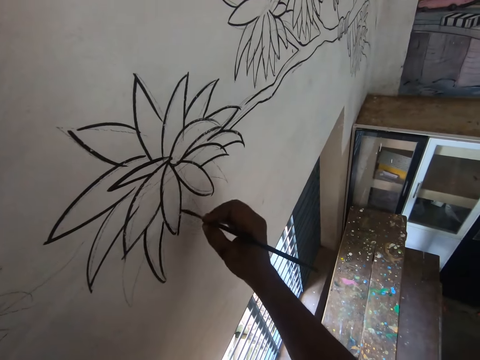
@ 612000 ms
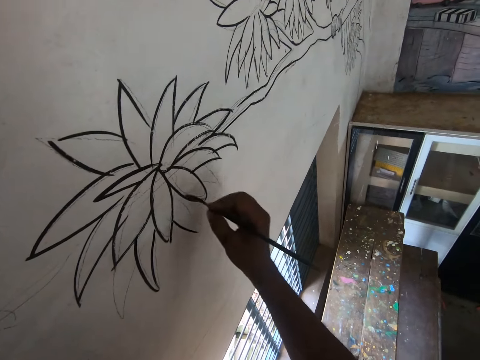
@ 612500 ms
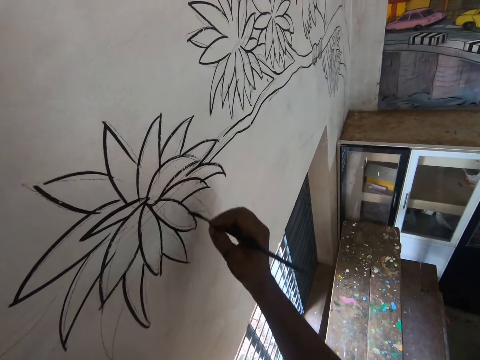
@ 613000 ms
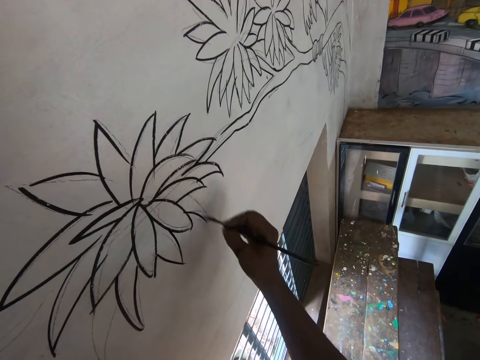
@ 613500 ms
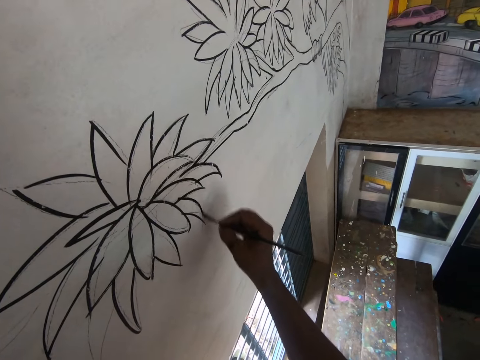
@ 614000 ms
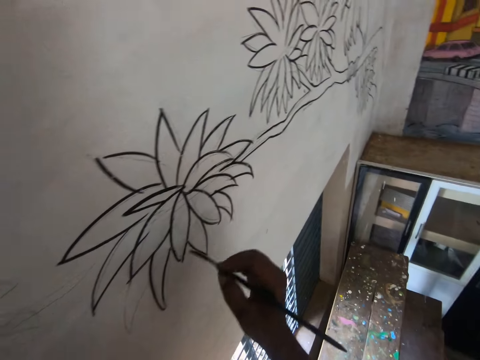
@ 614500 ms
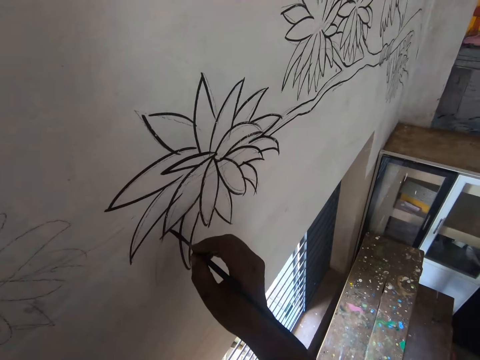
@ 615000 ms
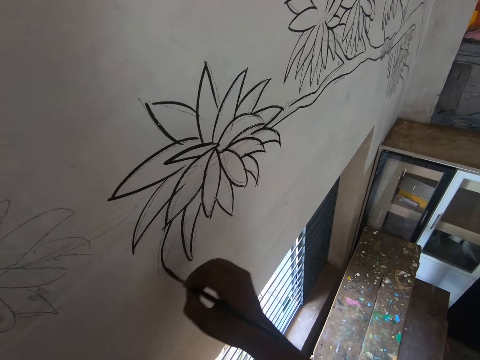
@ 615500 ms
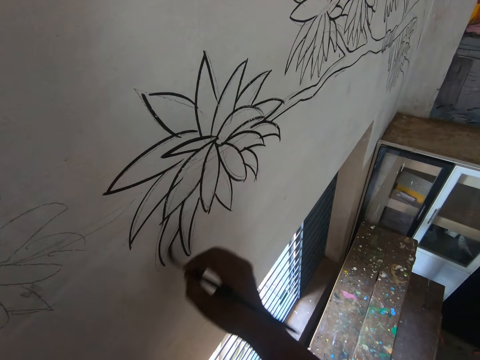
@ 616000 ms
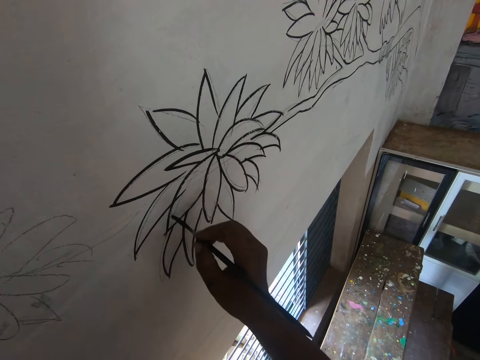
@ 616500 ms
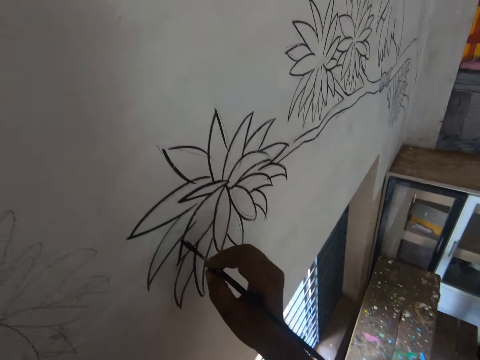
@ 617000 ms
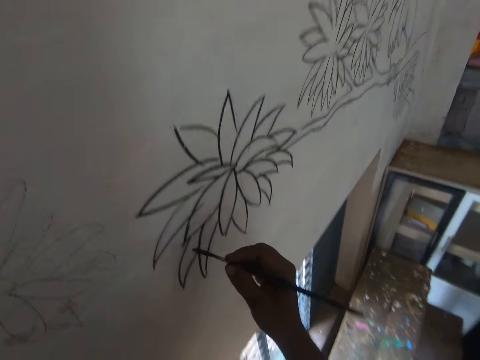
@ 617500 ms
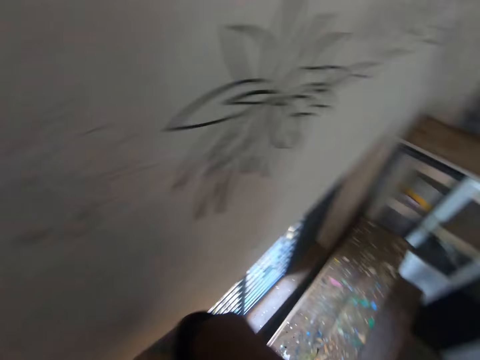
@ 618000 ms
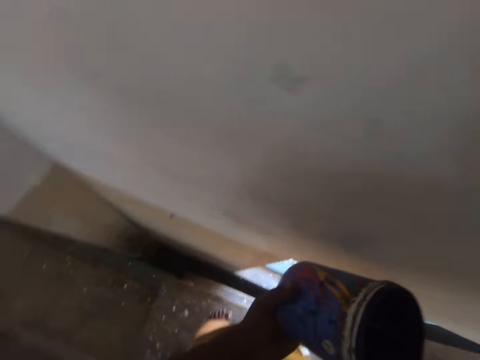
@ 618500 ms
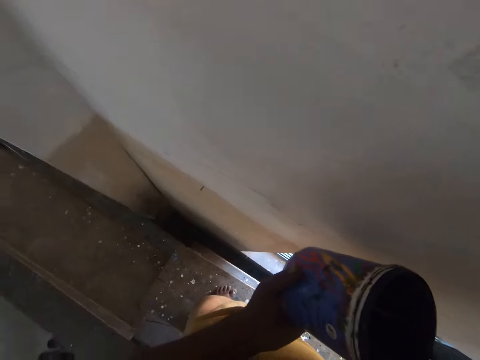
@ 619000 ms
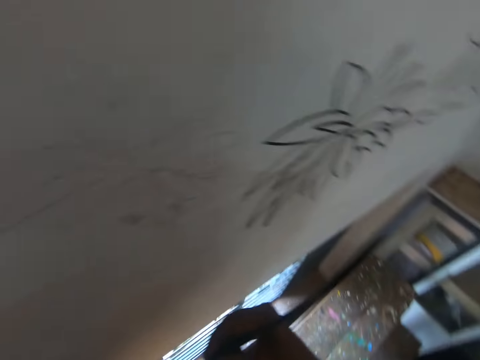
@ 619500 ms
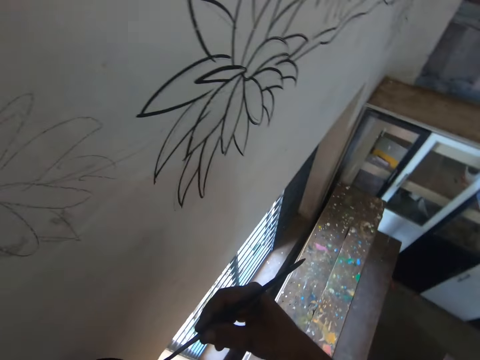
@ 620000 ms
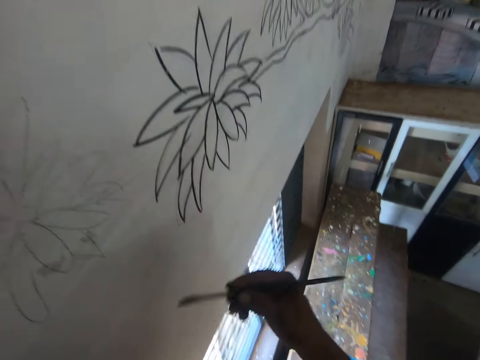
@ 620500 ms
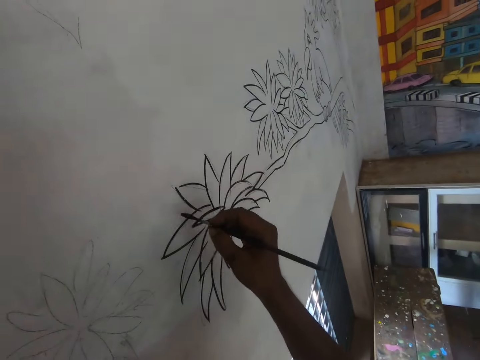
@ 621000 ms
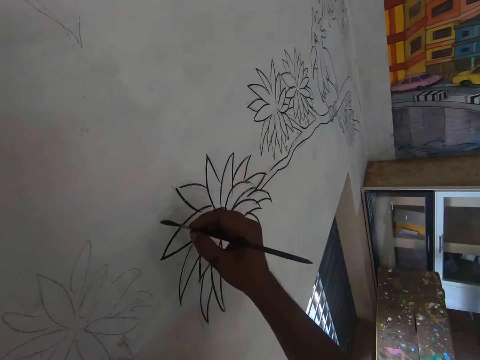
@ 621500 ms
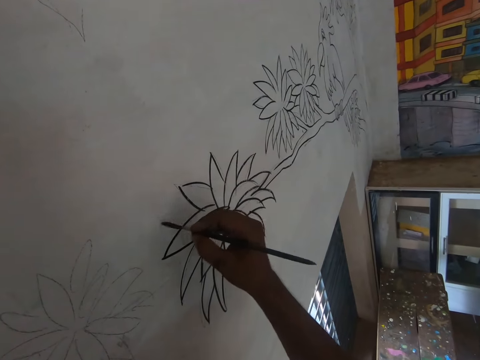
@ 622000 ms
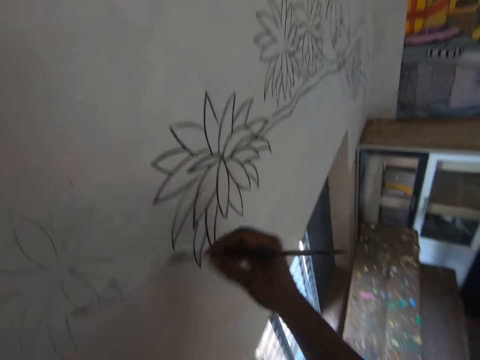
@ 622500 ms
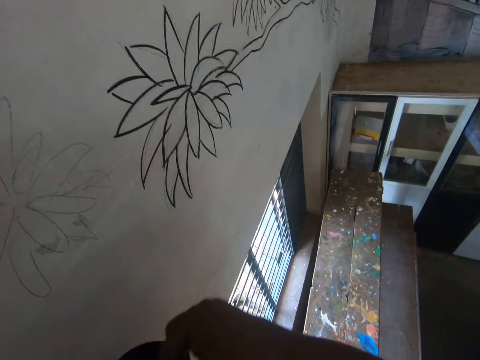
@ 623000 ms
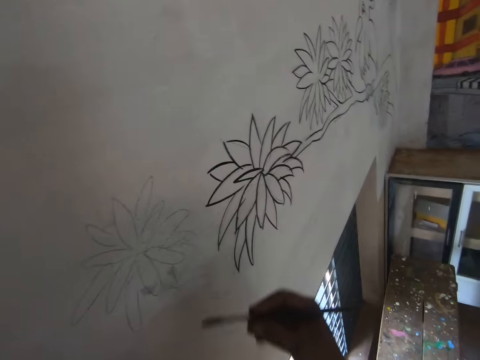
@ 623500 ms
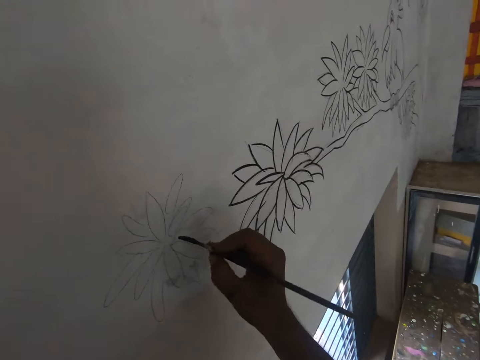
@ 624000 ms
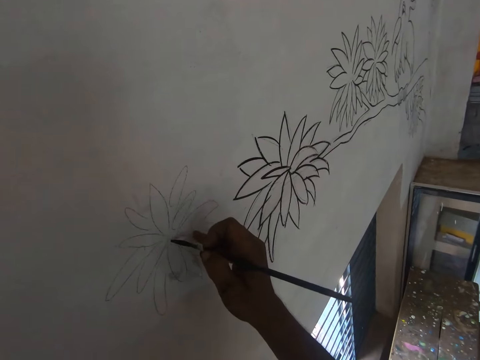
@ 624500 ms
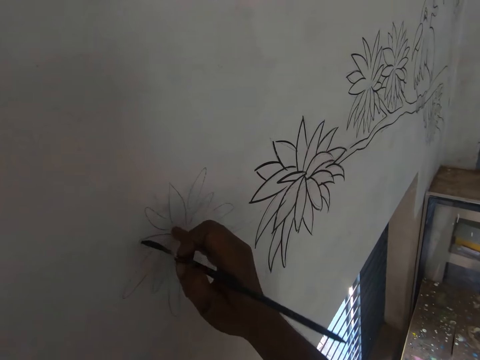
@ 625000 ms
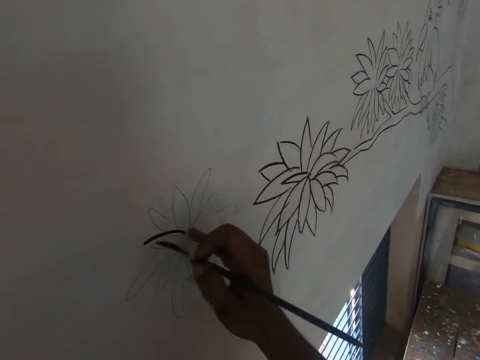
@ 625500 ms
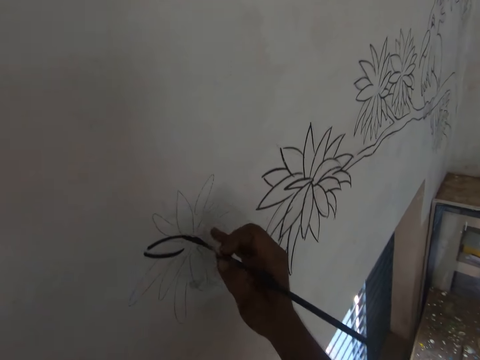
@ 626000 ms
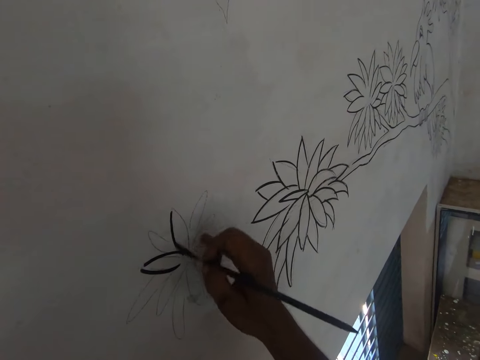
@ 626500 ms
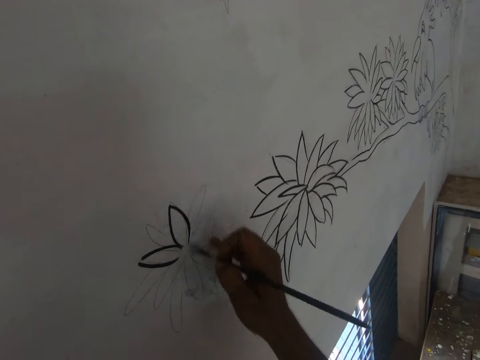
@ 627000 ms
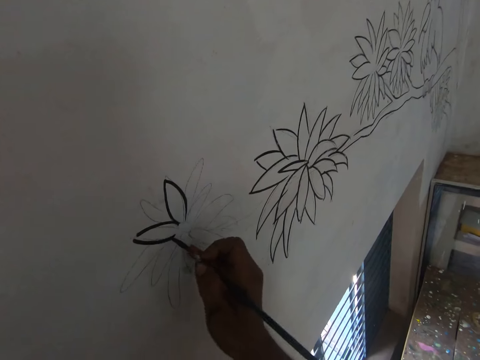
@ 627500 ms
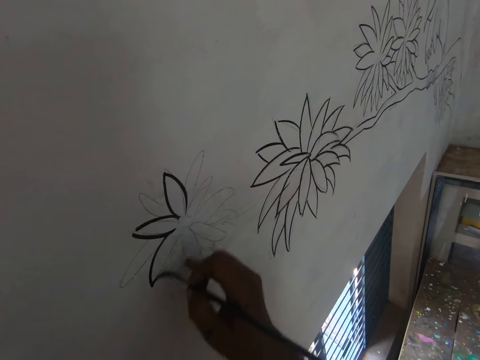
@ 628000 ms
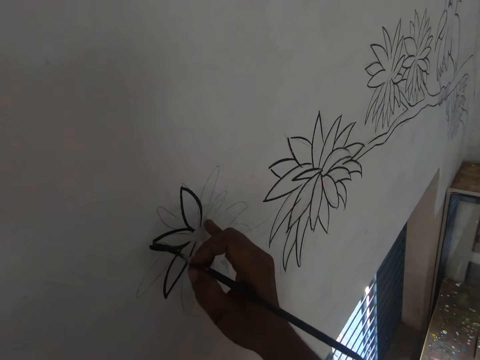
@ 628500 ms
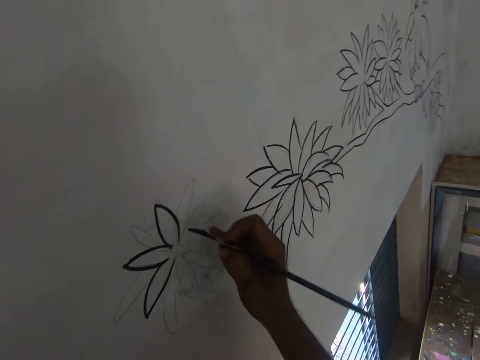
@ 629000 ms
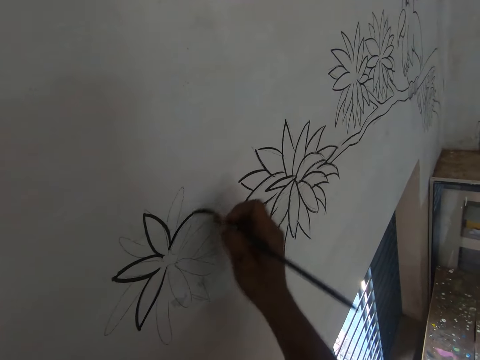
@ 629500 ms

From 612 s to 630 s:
The camera wearer dips the paint brush in the paint. They look around. They draw an art with the paint brush. They dip the paint brush in the paint. They draw an art with the paint brush.

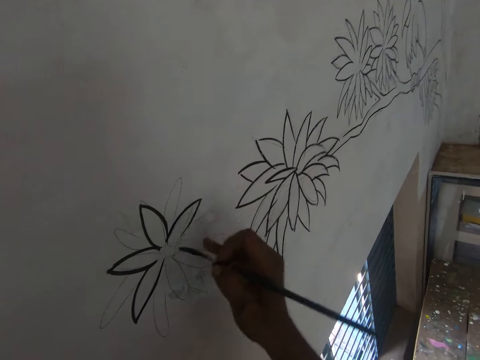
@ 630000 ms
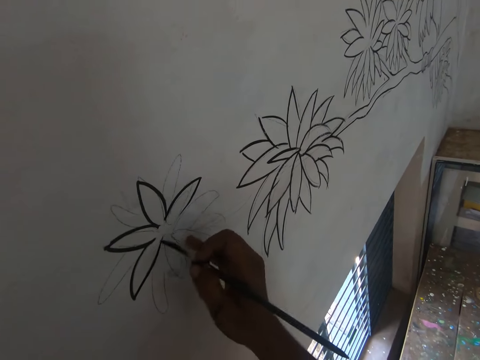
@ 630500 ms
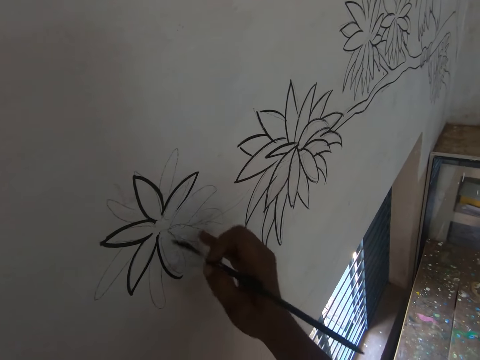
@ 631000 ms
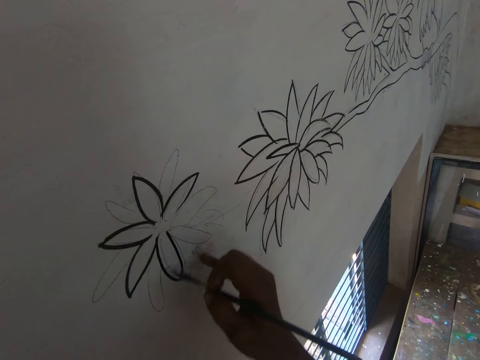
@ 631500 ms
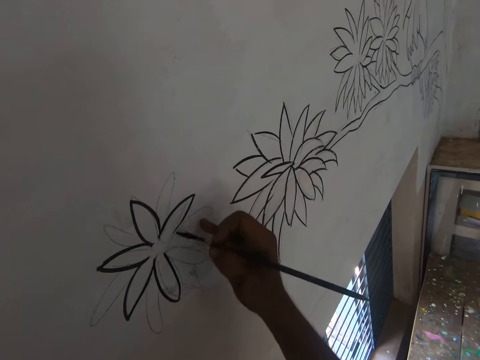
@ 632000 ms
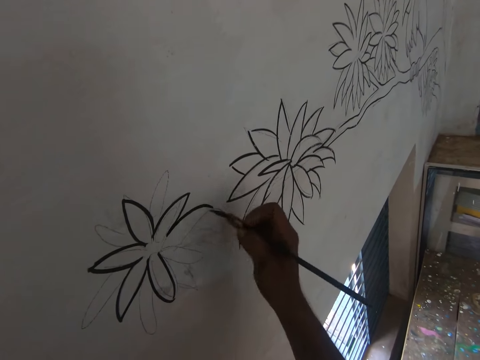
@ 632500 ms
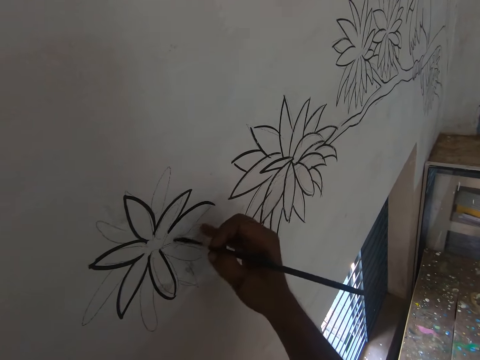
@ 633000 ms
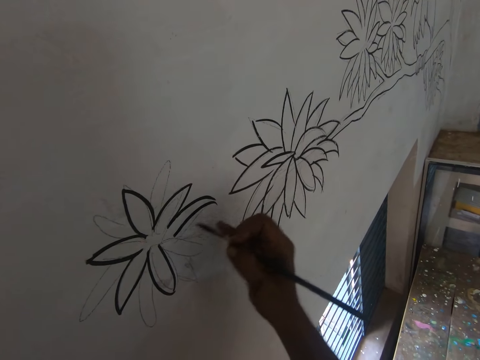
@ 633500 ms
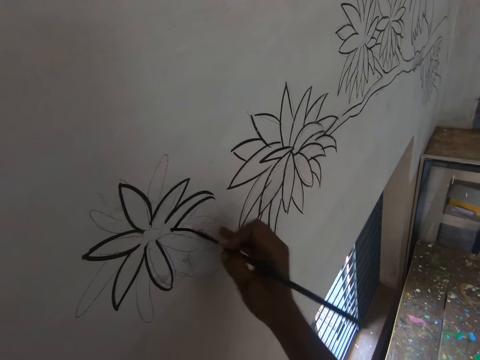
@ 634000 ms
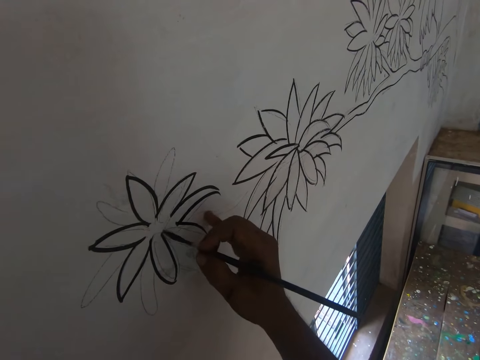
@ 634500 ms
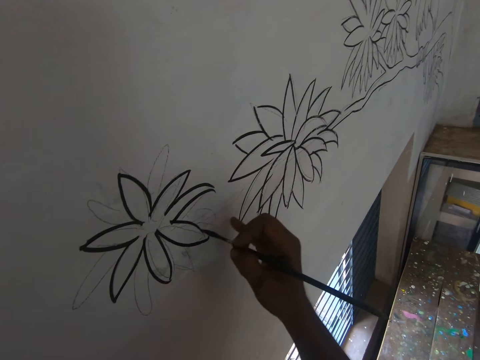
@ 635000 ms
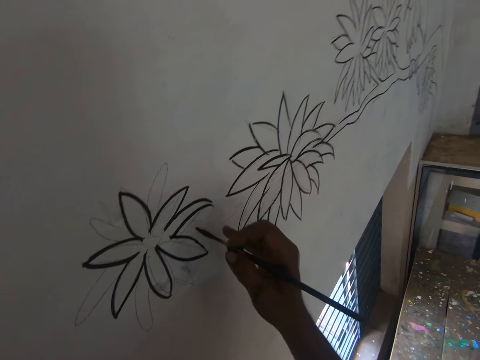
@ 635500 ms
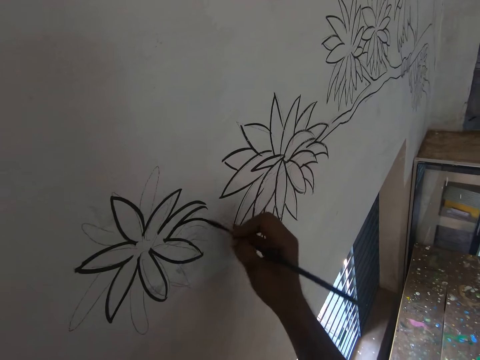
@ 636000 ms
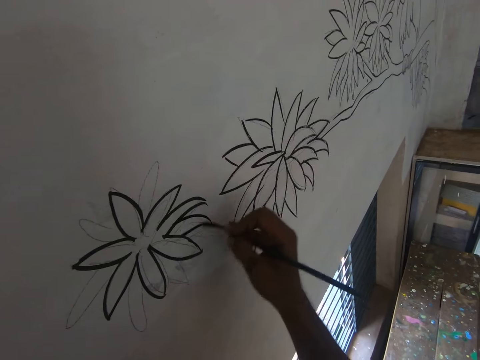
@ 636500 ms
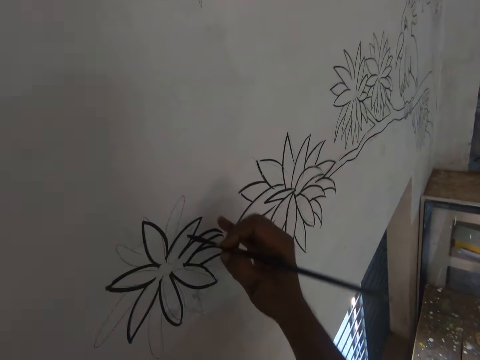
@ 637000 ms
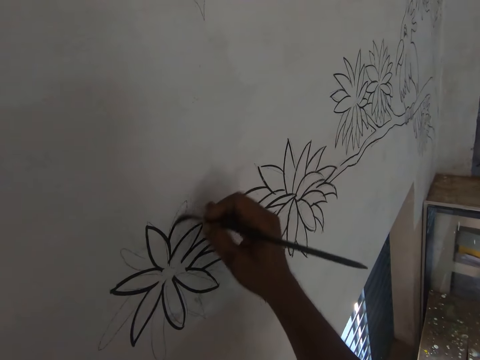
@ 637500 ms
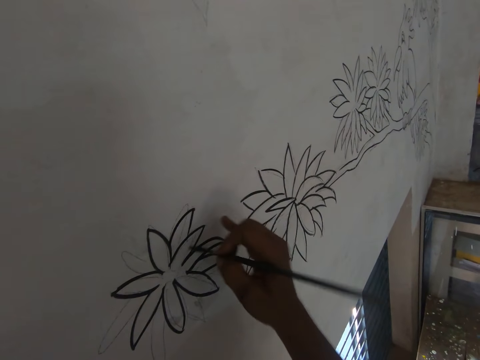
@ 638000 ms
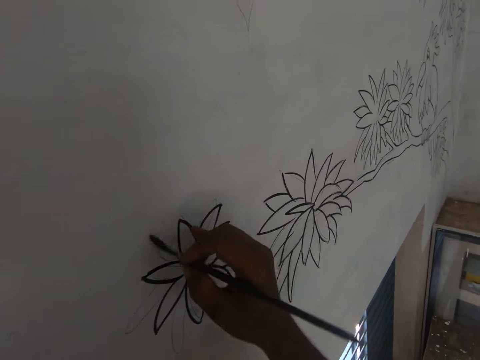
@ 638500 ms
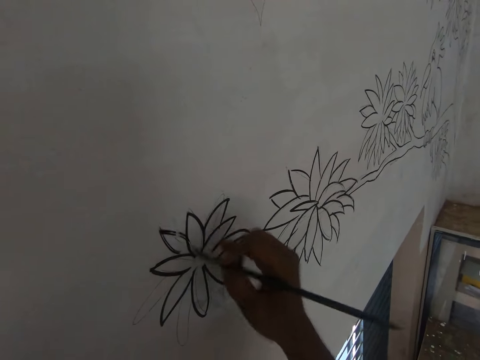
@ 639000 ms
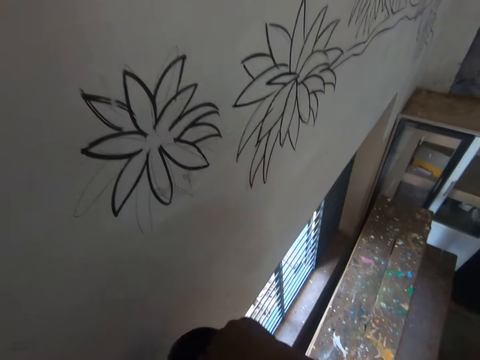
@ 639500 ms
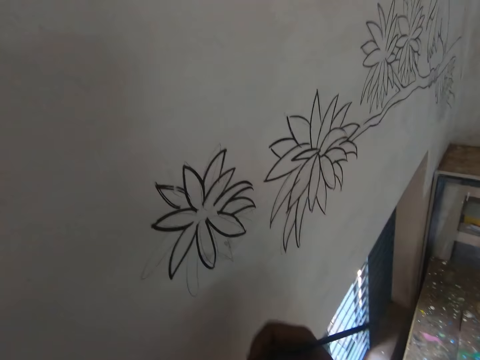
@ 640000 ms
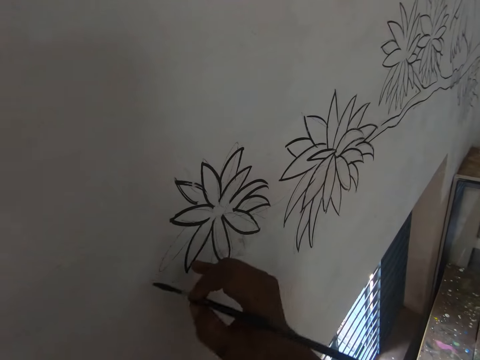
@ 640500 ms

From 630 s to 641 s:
The camera wearer dips the paint brush in the paint.
